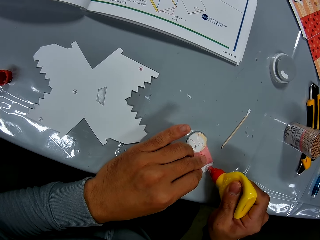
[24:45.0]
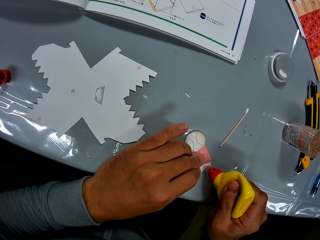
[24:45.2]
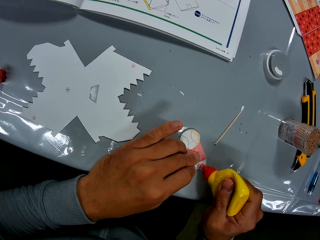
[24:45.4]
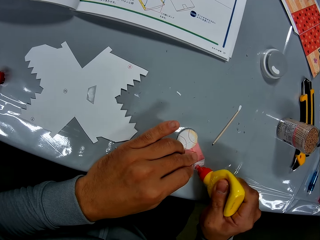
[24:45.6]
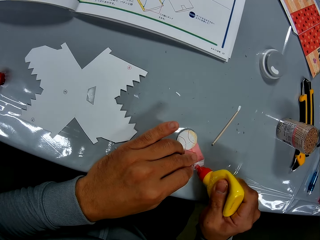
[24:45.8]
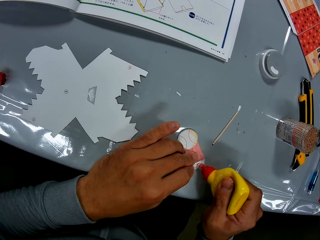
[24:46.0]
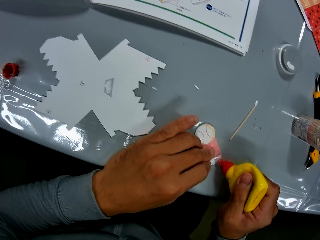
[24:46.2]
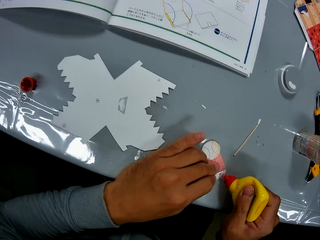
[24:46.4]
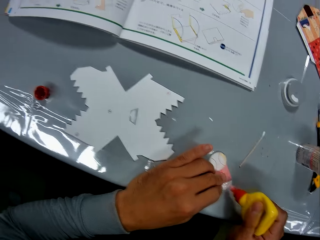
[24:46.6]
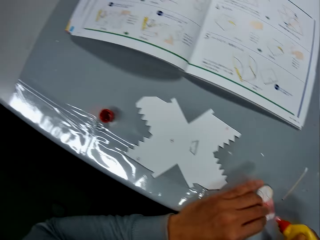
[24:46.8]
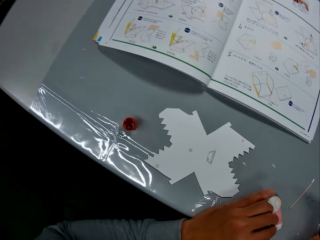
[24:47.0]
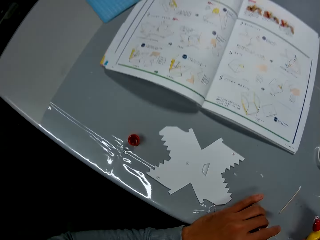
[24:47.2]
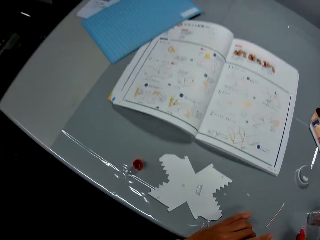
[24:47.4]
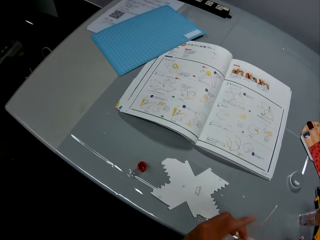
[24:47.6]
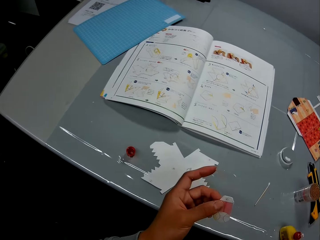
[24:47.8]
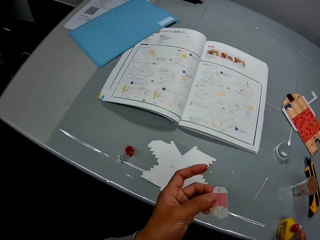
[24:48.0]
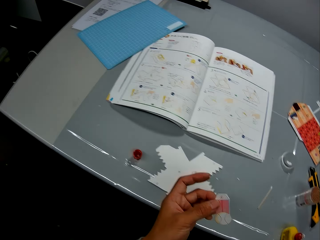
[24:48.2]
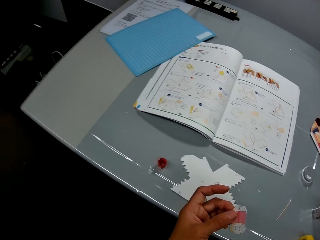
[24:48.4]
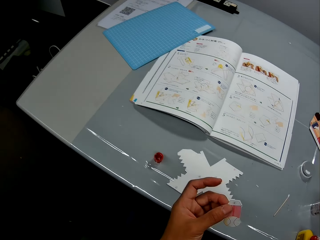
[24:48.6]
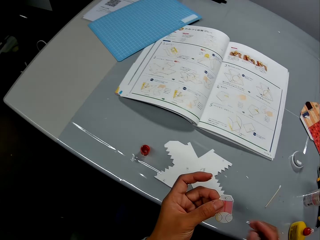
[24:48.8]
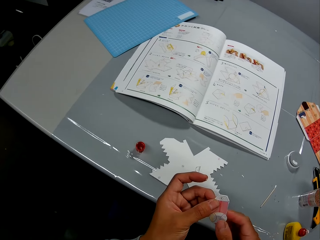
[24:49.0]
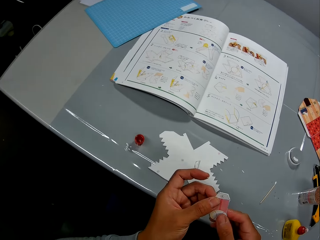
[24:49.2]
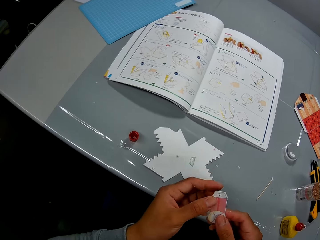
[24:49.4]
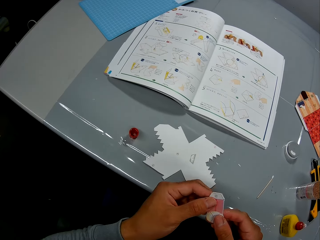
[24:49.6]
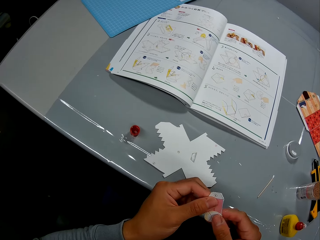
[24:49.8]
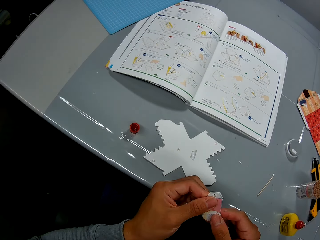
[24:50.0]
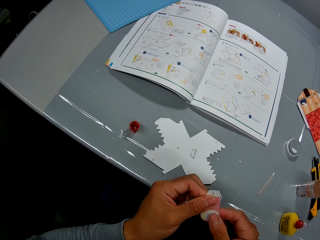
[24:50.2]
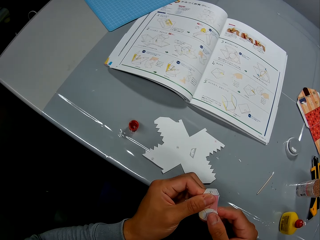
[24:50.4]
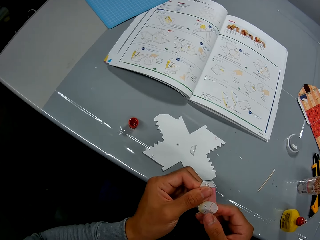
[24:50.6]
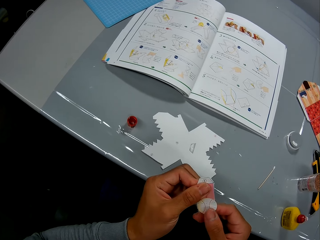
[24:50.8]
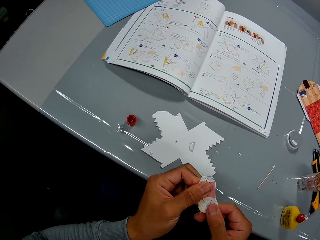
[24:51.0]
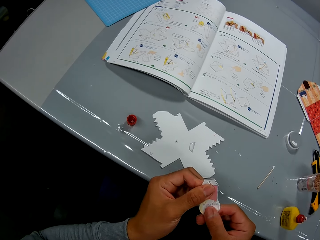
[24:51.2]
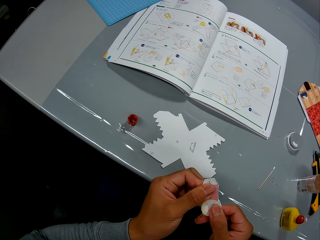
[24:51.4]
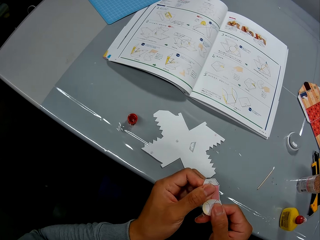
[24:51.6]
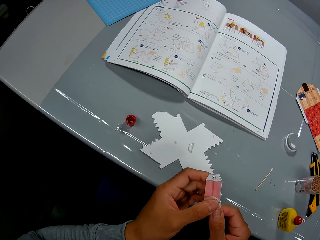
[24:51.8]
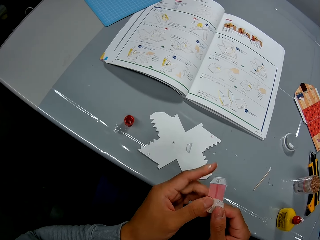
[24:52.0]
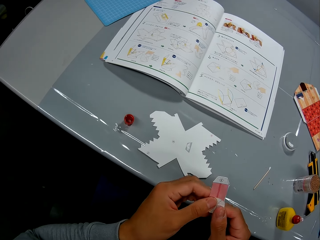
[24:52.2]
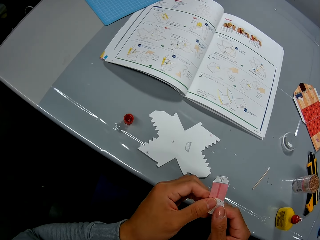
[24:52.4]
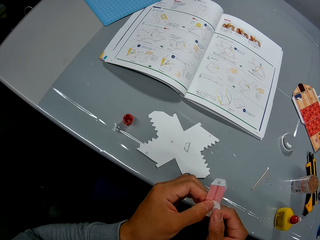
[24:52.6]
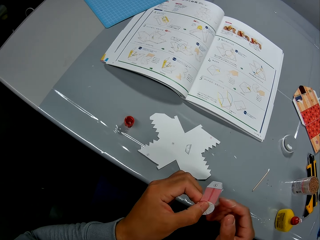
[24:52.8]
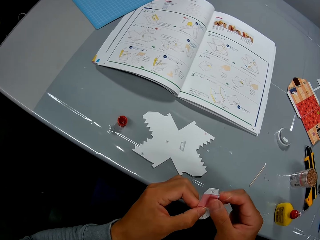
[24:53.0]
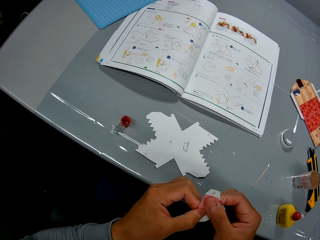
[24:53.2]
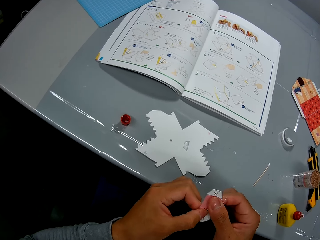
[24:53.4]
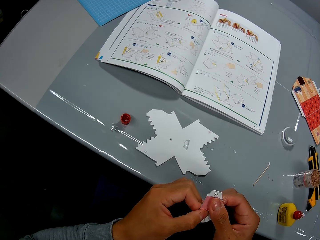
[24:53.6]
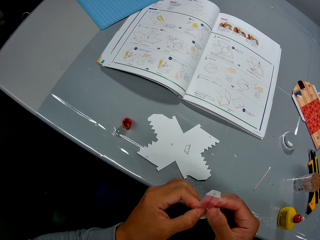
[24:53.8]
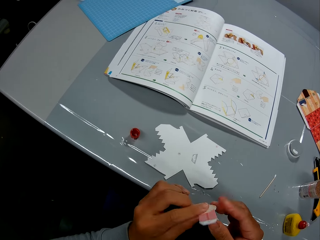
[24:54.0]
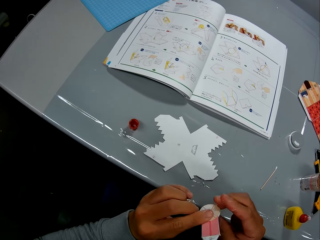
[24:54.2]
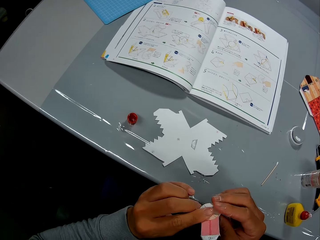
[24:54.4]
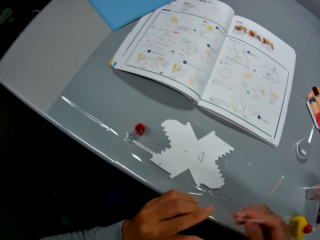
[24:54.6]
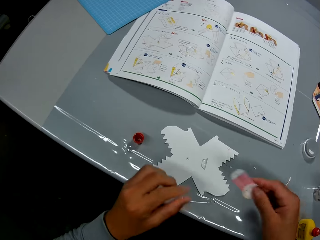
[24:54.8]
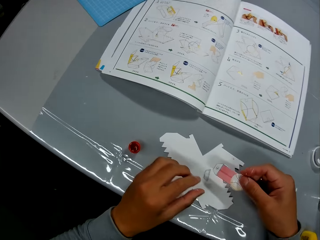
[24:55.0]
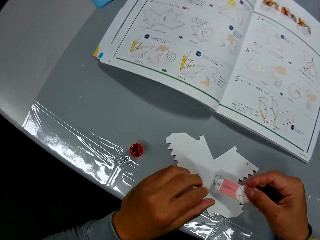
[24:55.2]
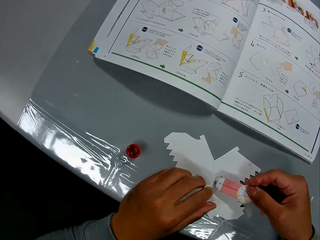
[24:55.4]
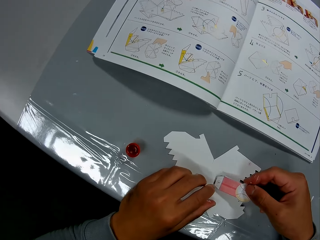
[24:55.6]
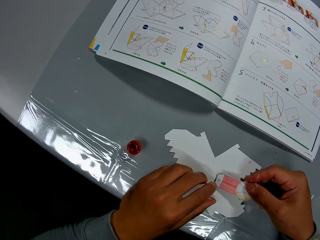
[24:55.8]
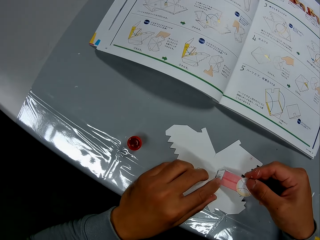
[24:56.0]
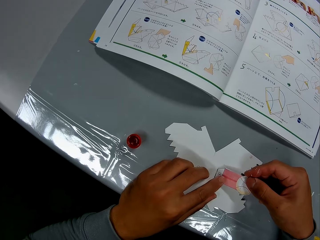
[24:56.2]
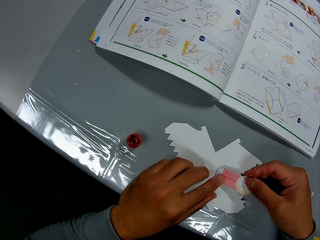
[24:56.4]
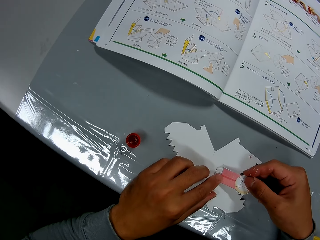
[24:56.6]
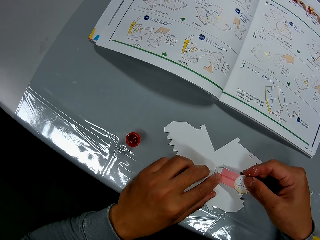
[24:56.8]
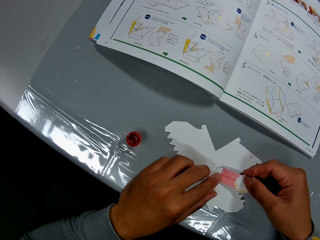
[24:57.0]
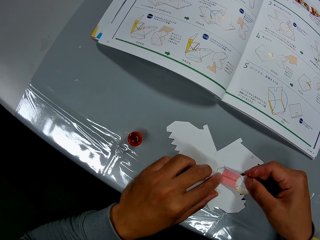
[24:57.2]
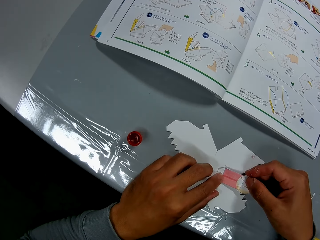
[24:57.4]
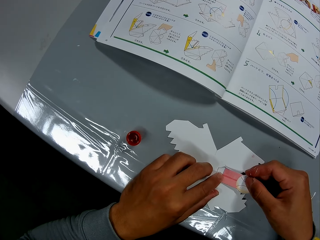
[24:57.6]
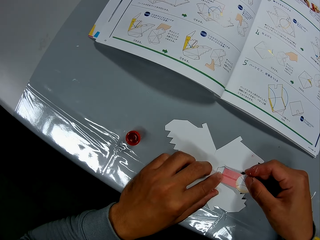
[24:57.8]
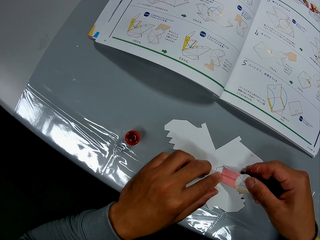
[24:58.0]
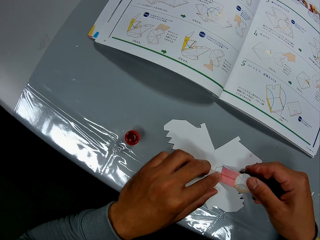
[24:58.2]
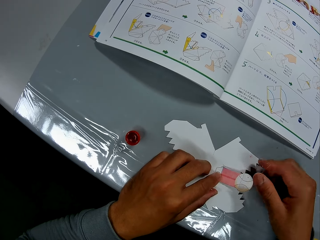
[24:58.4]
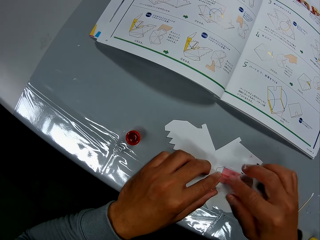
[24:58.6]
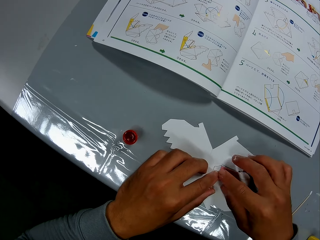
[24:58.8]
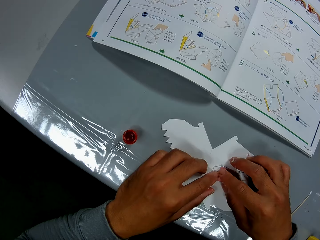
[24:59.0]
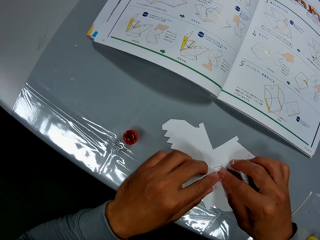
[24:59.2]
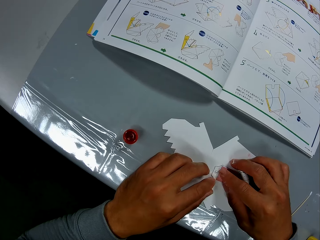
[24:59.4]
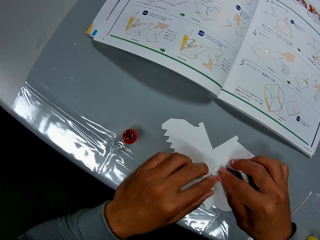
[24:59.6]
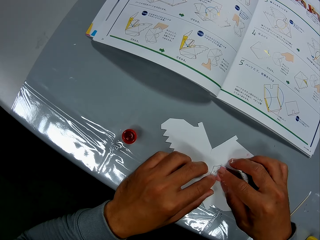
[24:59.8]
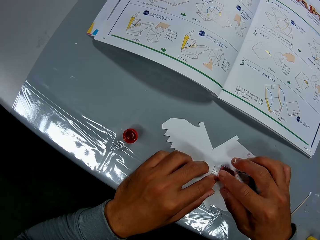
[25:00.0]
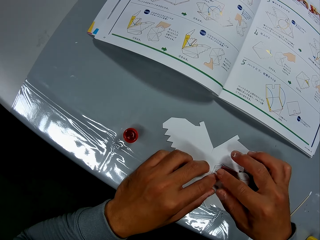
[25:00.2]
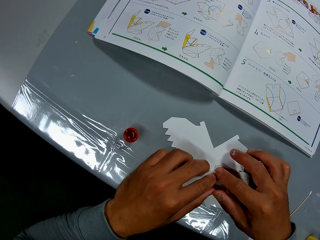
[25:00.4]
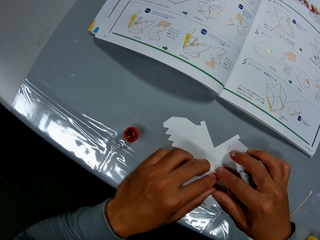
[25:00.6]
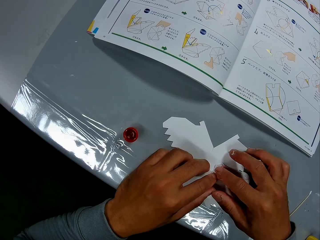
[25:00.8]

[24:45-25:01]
The camera wearer picks up the carved paper or piece of paper with his left hand. He puts the glue bottle on the table. He presses the carved paper with both hands. He looks at the piece of paper. He presses the piece of paper. He attaches the small carved paper on the big carved paper. He presses his left hand on the small carved paper.
